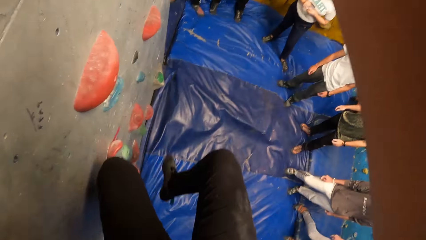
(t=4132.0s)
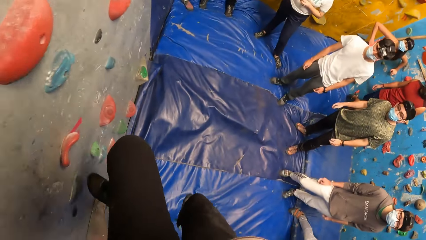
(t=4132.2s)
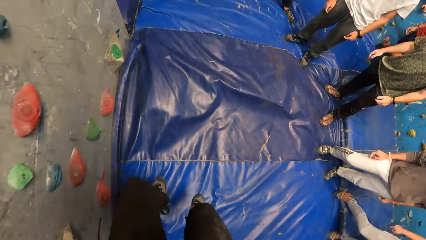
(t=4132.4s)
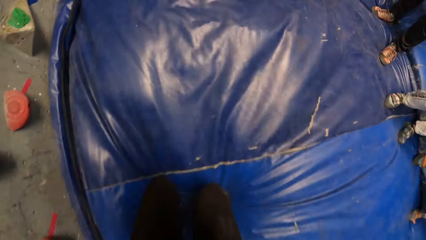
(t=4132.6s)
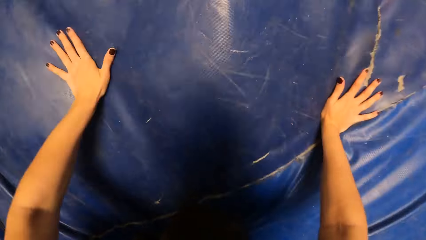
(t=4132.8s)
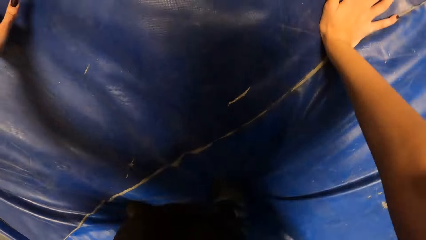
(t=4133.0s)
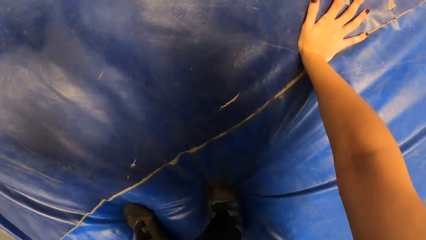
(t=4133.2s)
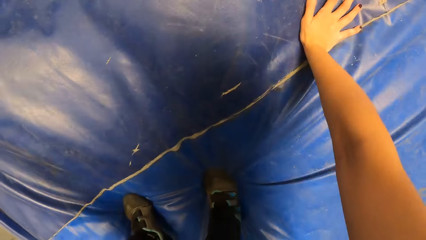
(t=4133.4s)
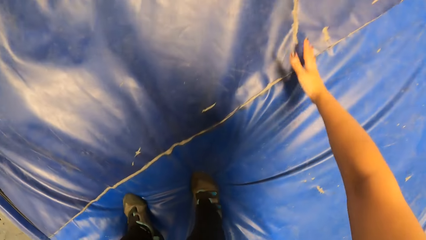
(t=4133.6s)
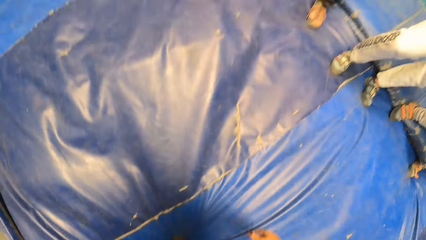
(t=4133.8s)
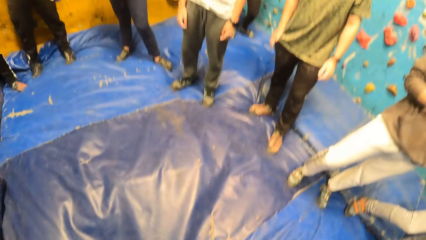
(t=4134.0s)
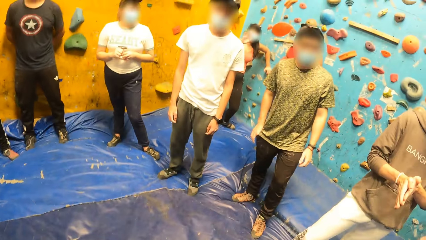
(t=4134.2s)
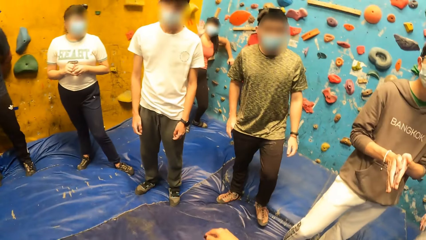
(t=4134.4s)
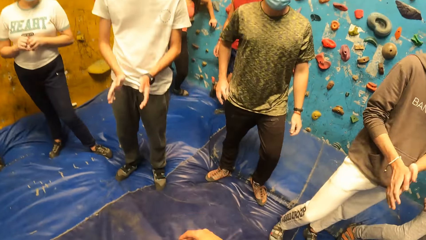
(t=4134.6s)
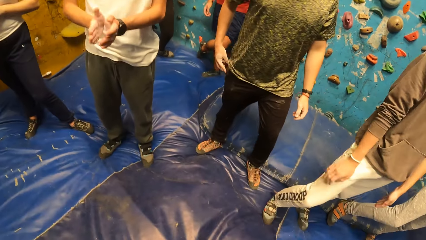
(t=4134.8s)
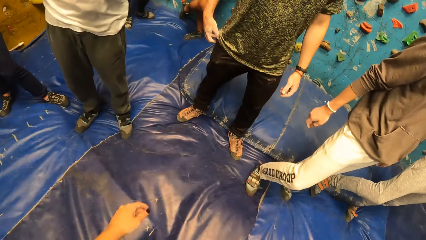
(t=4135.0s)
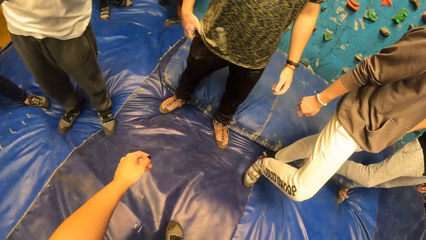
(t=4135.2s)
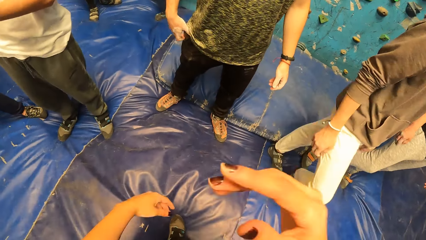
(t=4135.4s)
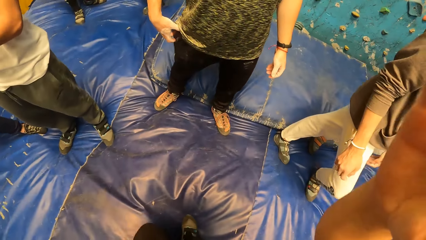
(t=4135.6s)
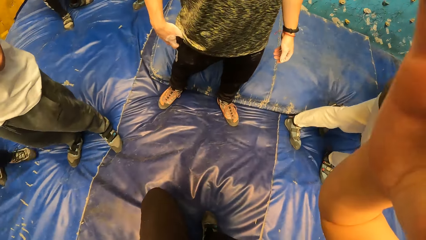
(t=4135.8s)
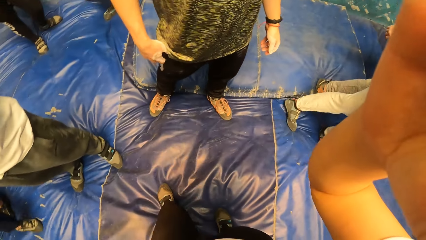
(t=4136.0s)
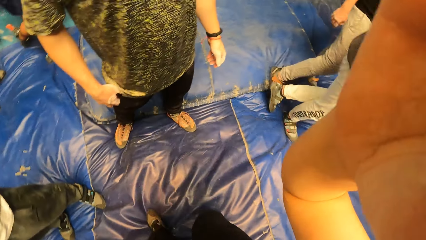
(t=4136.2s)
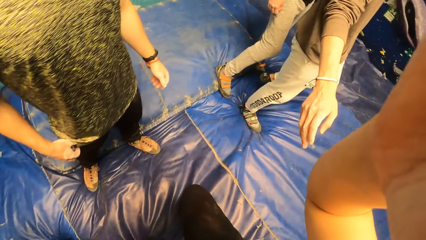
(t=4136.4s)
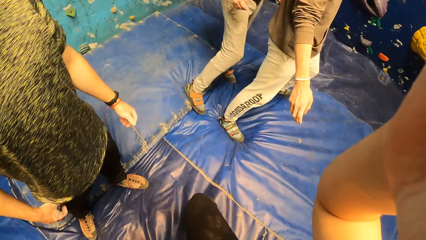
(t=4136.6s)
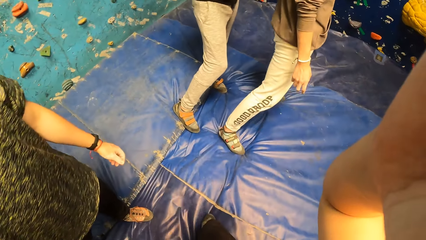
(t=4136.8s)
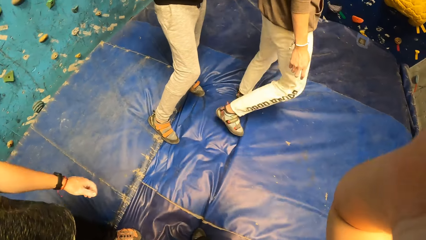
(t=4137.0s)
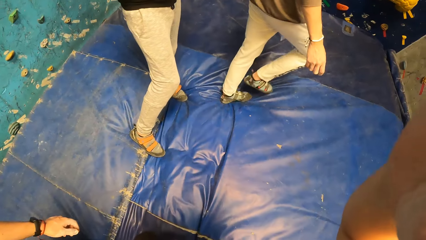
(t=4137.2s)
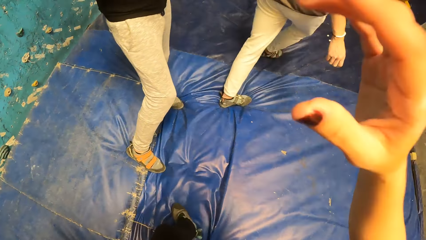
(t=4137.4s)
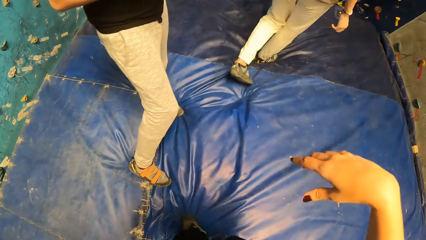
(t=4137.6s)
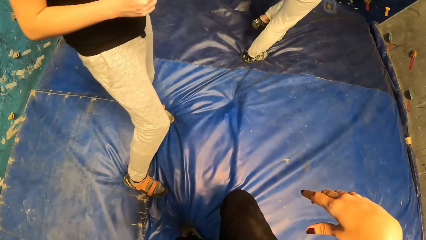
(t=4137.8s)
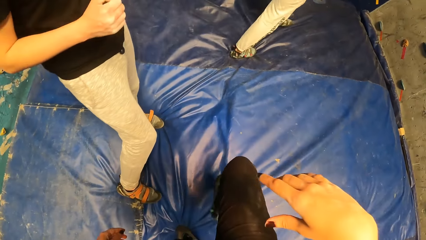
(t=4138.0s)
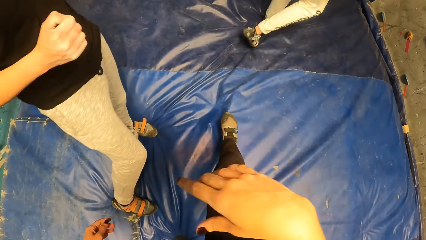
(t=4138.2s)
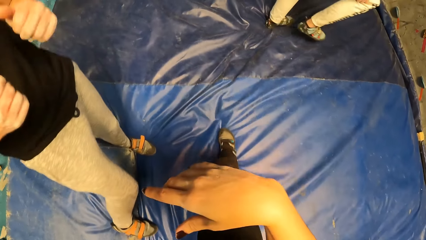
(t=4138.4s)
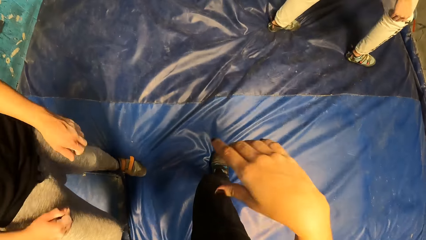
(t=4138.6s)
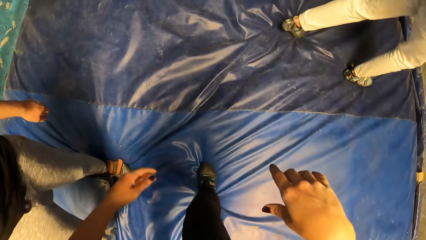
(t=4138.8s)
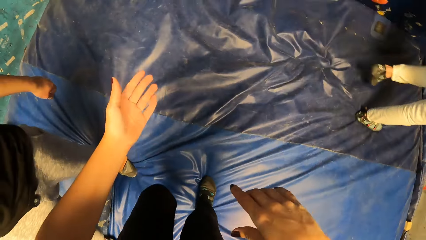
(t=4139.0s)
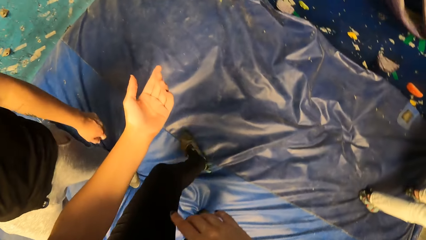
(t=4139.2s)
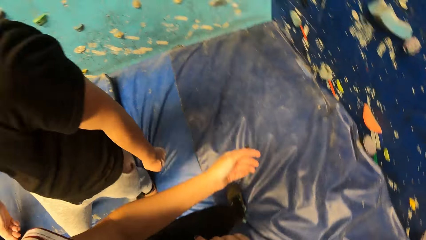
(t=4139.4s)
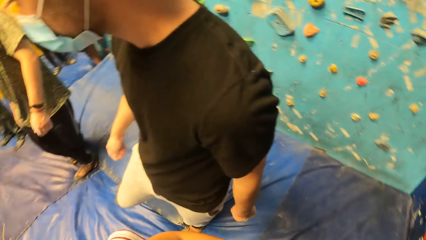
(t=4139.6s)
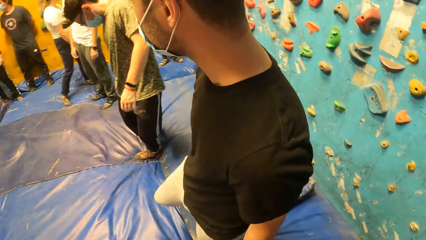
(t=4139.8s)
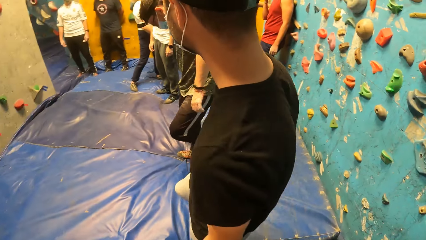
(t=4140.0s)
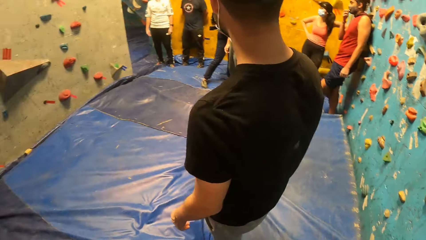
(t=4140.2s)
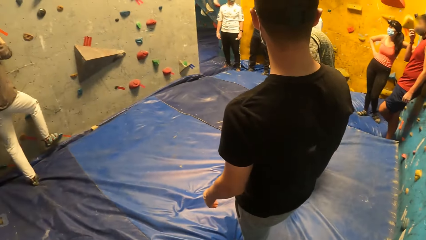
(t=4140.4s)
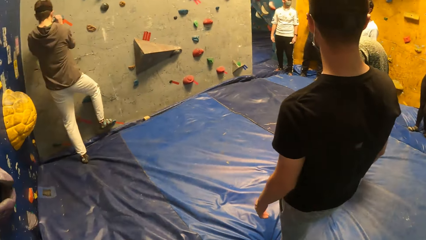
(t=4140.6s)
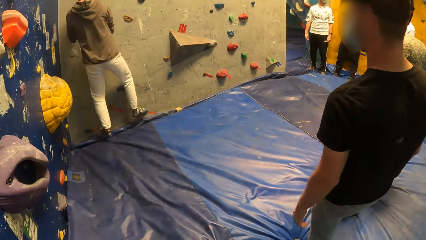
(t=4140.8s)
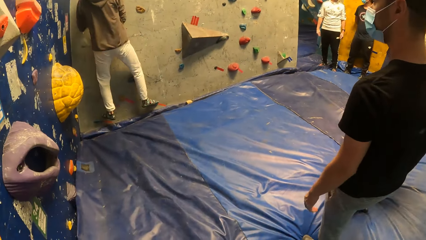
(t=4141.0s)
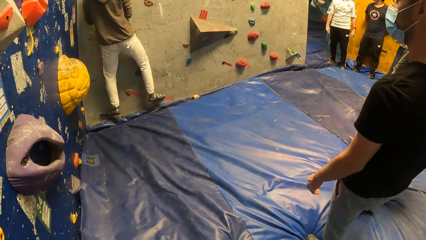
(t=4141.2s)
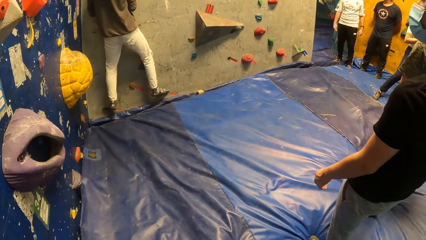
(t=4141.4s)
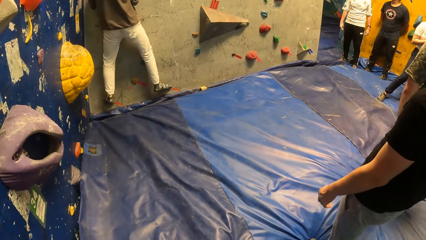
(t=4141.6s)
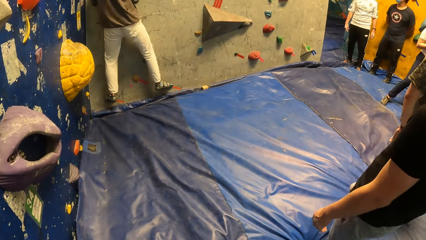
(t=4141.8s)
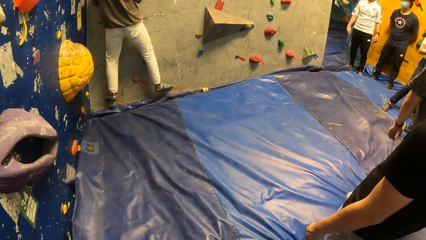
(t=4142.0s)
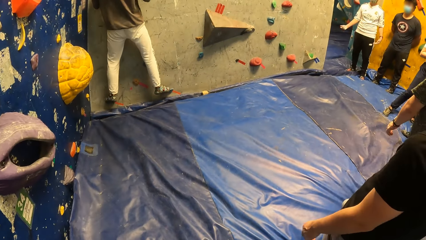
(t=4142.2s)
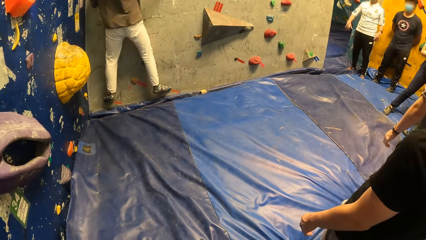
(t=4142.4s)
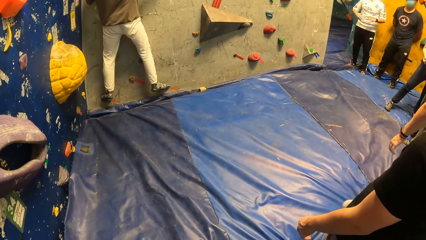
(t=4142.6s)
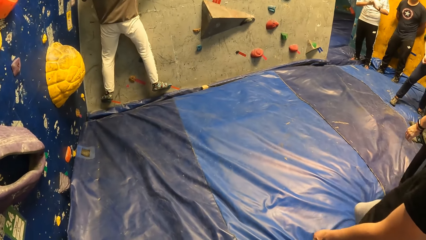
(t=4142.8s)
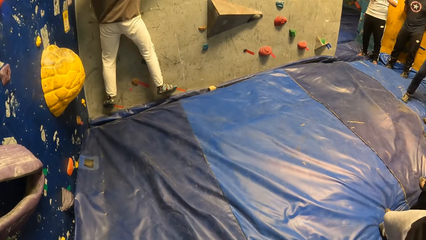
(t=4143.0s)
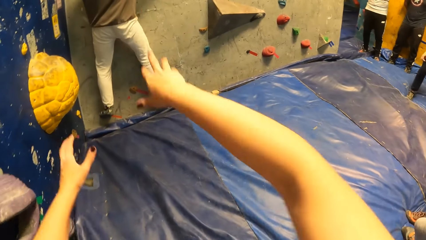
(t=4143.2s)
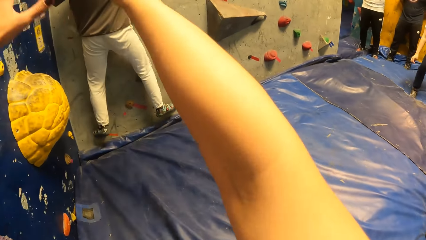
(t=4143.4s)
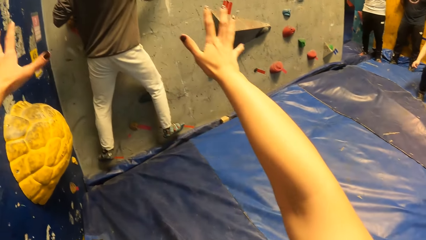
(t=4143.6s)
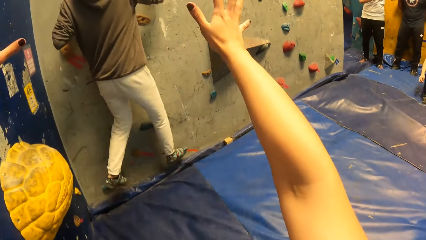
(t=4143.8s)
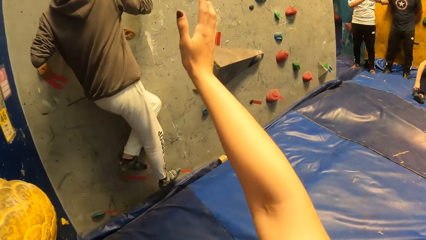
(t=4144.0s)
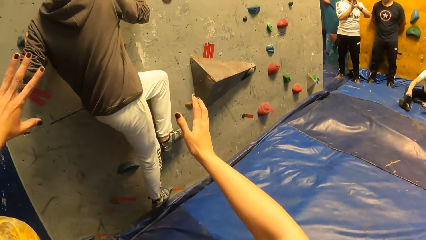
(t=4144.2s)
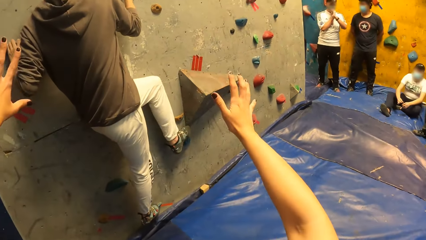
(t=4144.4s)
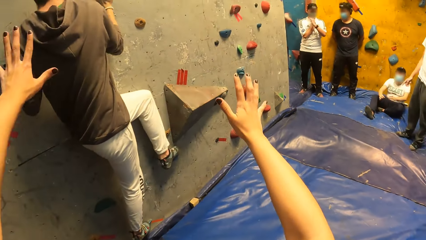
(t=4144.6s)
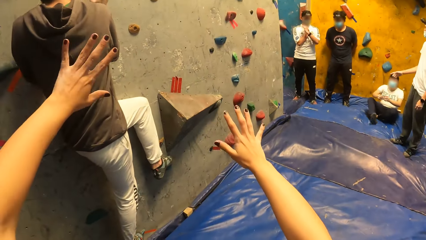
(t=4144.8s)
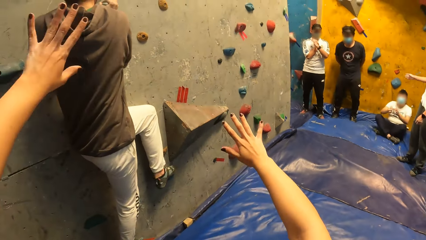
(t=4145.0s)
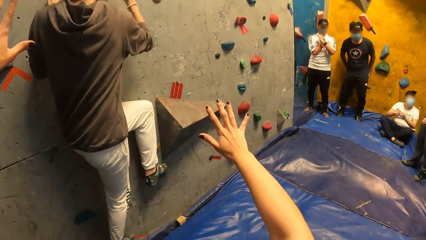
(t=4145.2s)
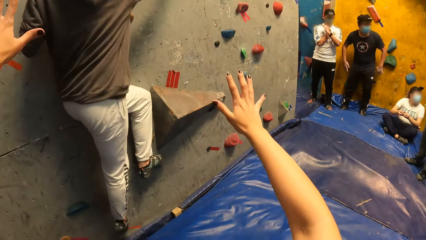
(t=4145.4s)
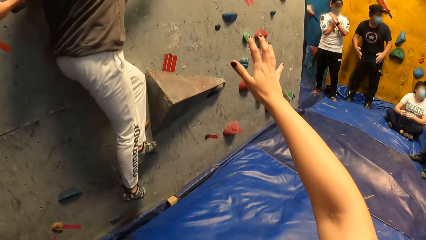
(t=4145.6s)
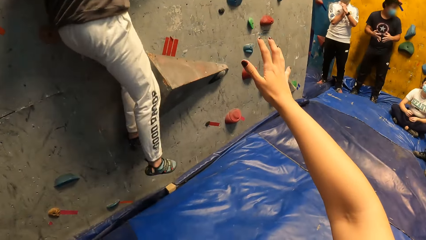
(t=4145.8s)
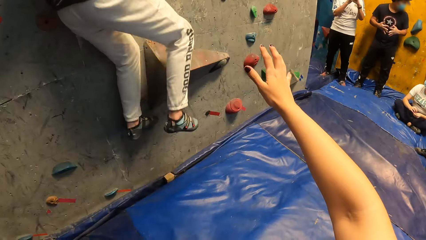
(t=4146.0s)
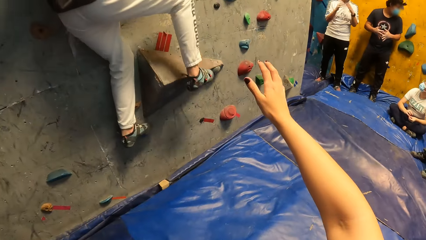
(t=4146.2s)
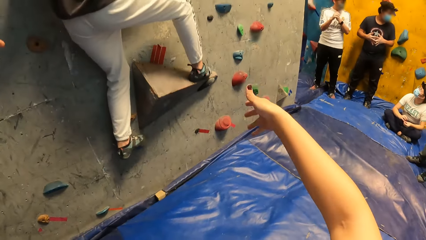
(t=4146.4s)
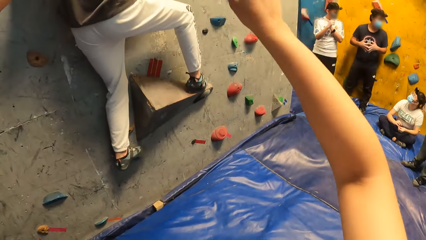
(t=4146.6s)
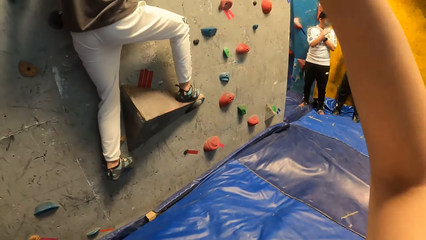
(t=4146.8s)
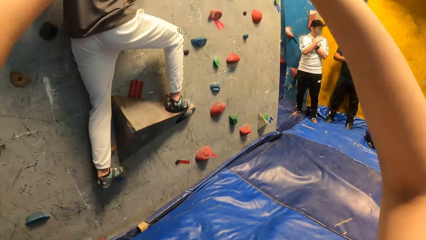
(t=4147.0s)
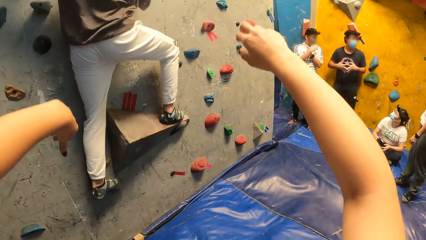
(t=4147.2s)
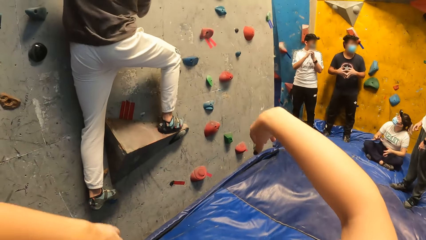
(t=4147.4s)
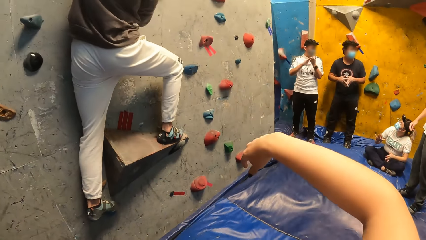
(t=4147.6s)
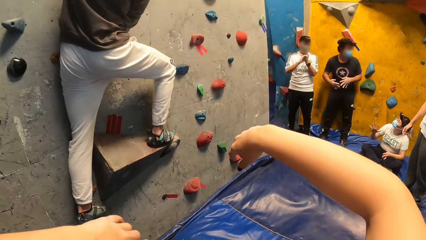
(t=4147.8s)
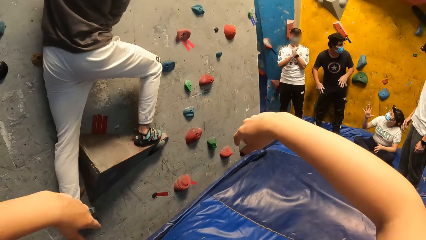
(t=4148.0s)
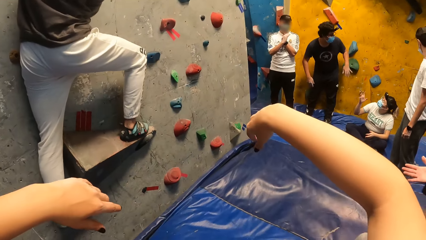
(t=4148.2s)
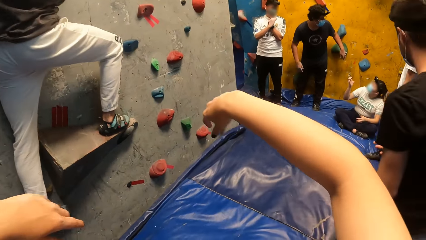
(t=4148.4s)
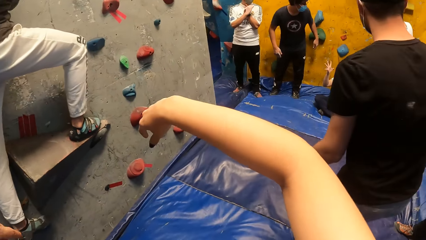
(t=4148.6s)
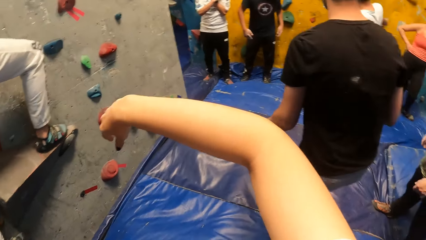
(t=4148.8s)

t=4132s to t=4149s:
The camera wearer jumps down. She touches the camera and walks around. A man climbs on the indoor rock climbing. The camera wearer interacts with the man. A woman sits on a tarpaulin. The camera wearer stretches her hands.
